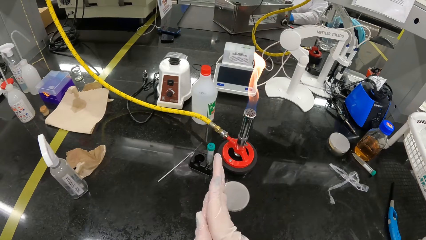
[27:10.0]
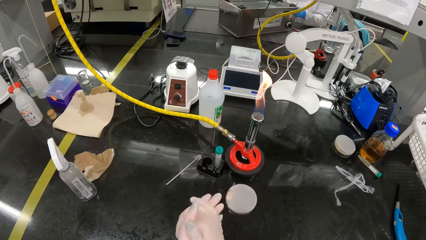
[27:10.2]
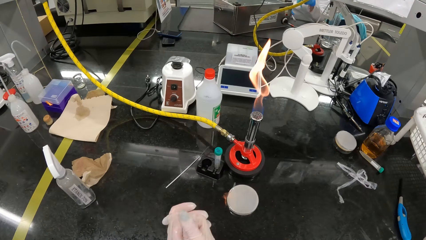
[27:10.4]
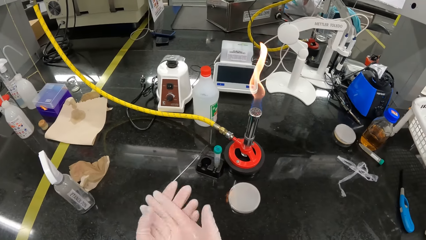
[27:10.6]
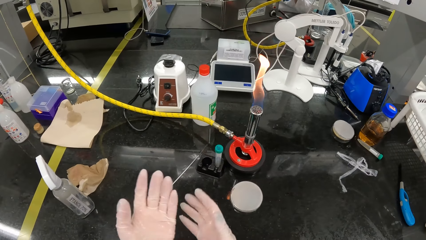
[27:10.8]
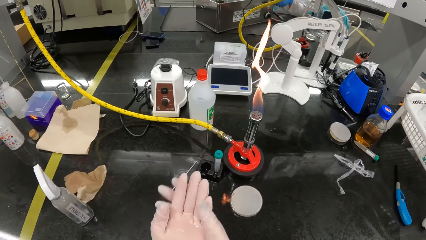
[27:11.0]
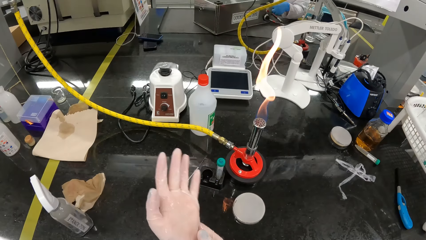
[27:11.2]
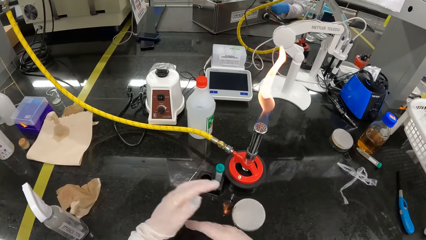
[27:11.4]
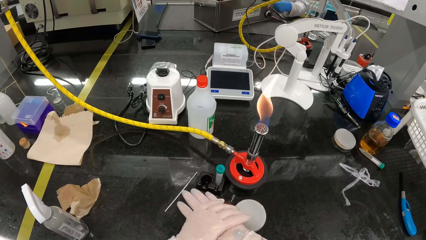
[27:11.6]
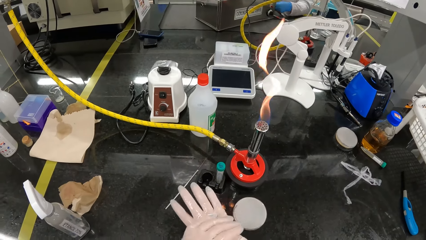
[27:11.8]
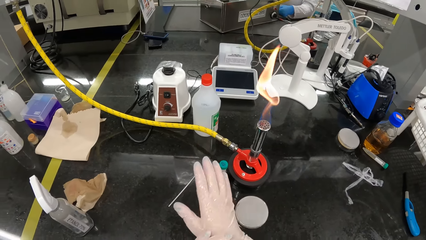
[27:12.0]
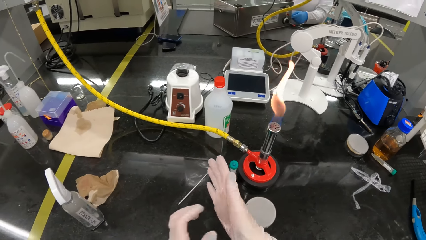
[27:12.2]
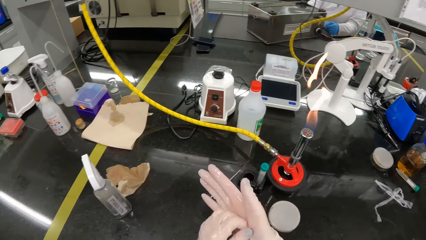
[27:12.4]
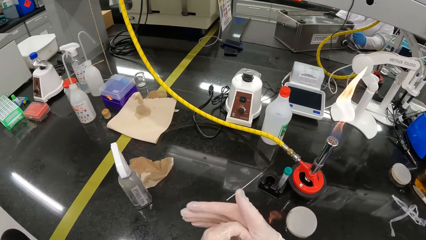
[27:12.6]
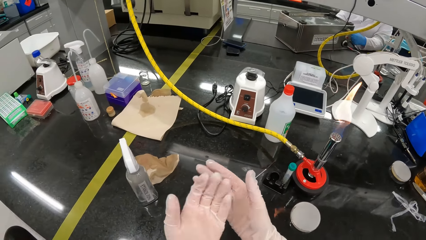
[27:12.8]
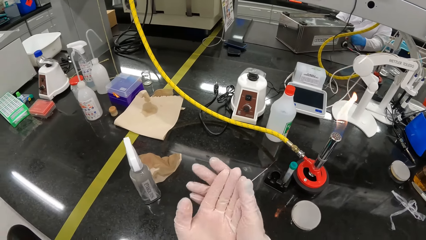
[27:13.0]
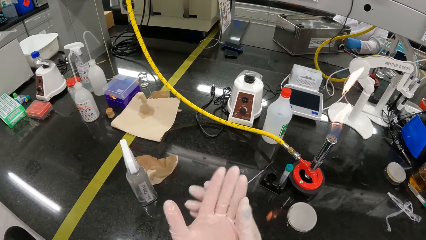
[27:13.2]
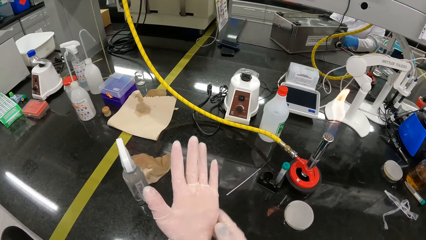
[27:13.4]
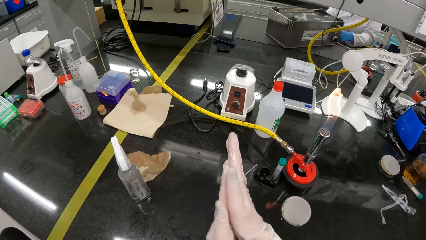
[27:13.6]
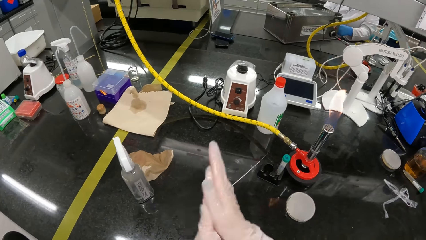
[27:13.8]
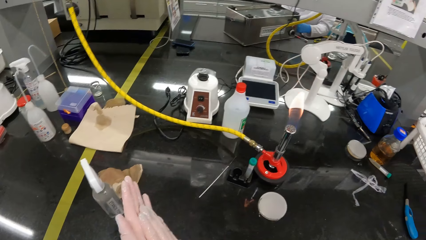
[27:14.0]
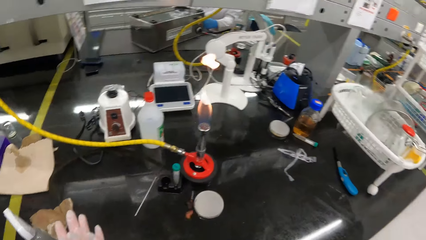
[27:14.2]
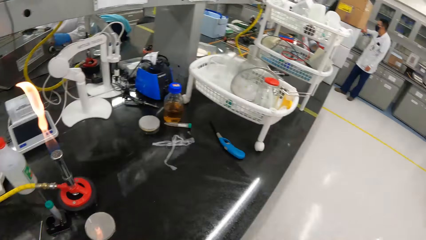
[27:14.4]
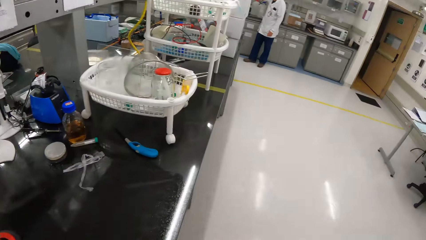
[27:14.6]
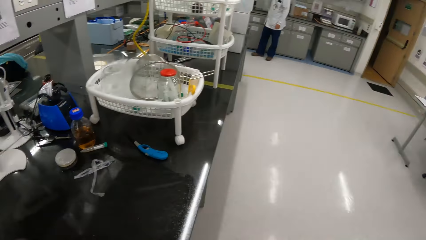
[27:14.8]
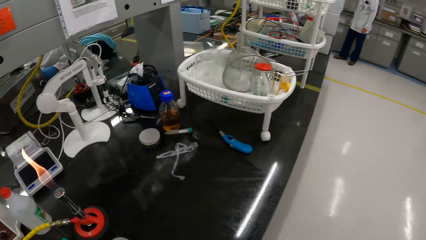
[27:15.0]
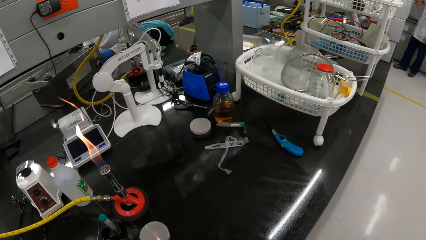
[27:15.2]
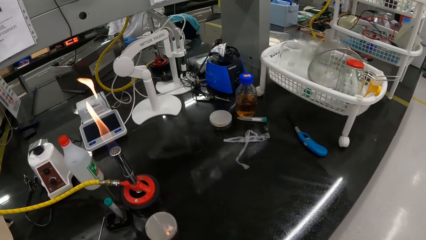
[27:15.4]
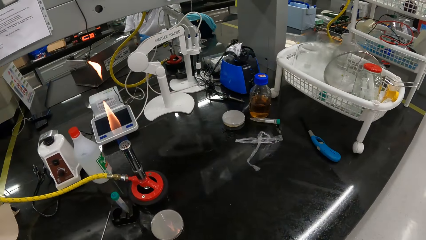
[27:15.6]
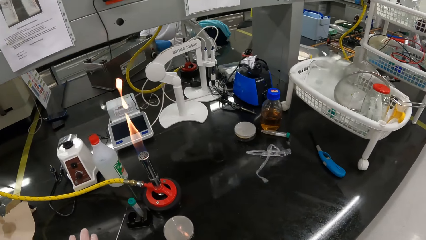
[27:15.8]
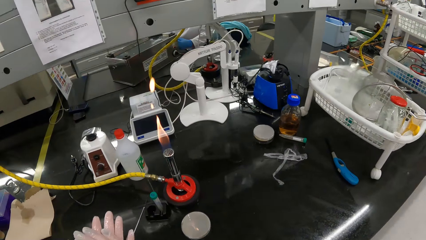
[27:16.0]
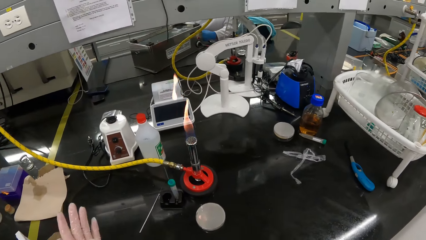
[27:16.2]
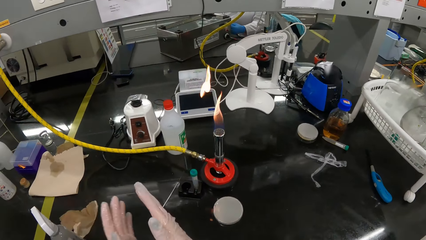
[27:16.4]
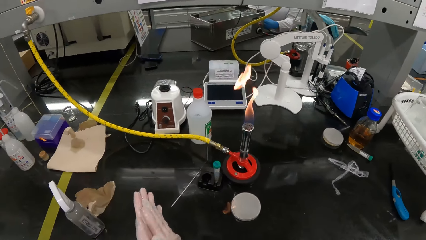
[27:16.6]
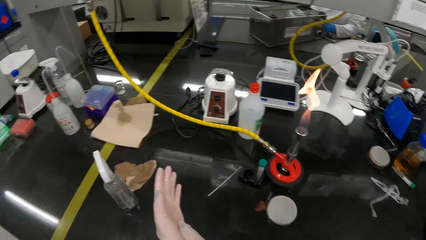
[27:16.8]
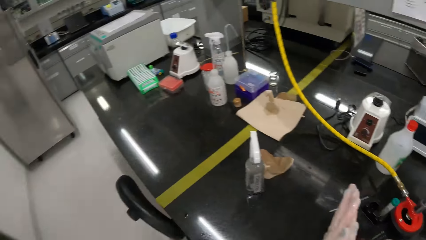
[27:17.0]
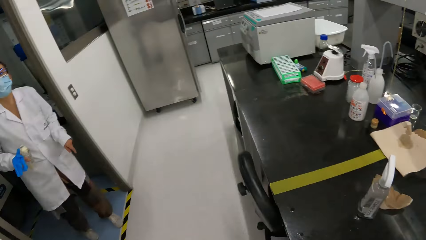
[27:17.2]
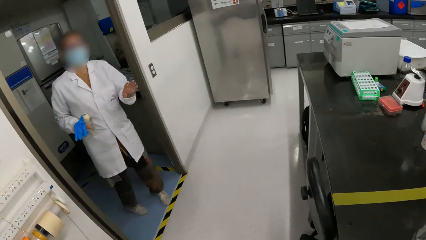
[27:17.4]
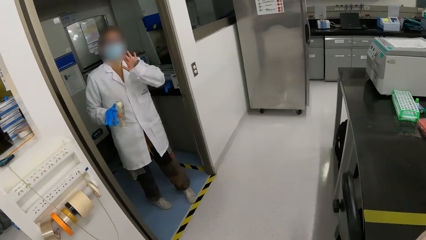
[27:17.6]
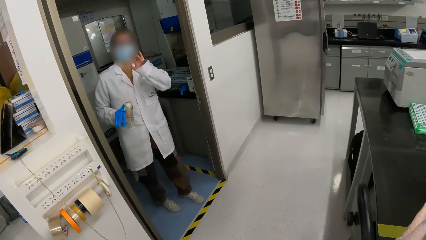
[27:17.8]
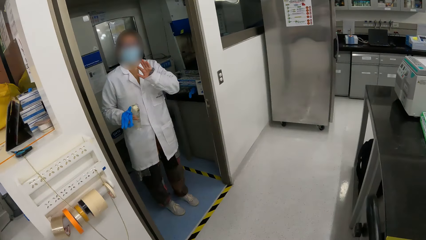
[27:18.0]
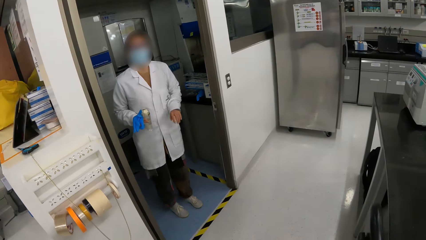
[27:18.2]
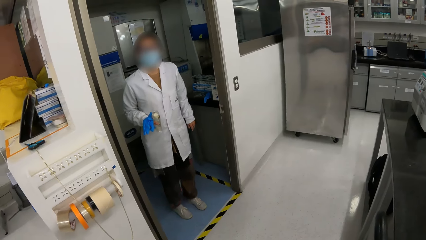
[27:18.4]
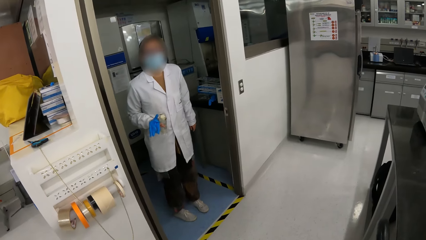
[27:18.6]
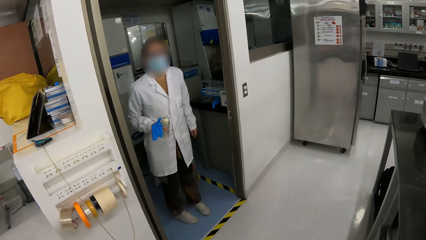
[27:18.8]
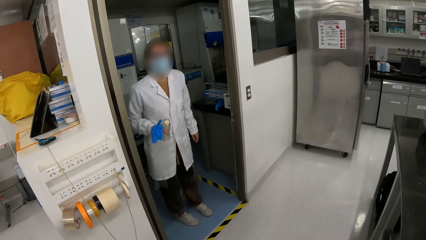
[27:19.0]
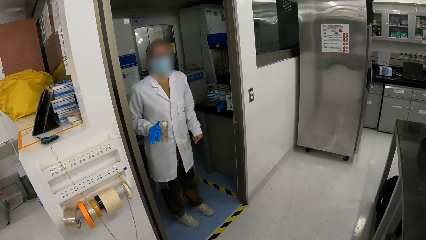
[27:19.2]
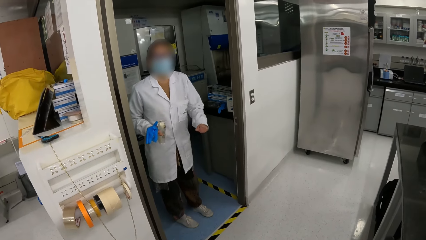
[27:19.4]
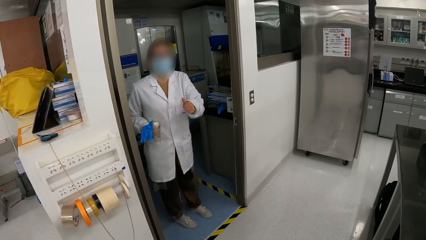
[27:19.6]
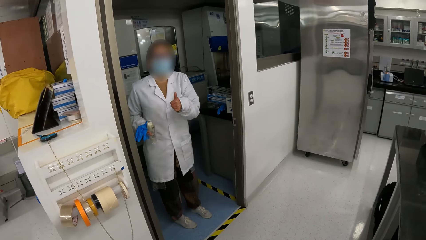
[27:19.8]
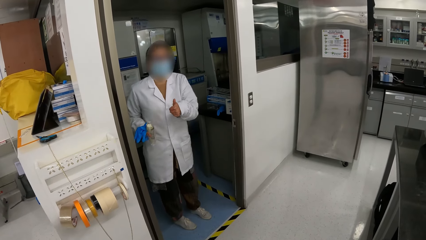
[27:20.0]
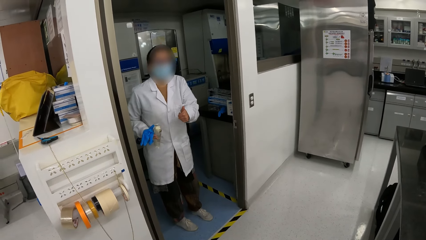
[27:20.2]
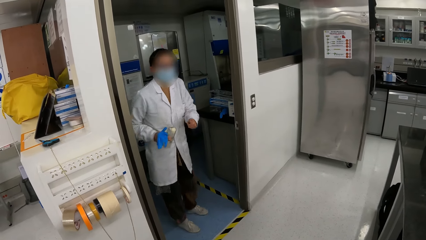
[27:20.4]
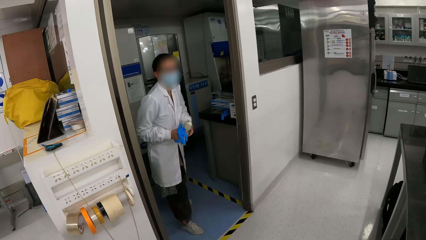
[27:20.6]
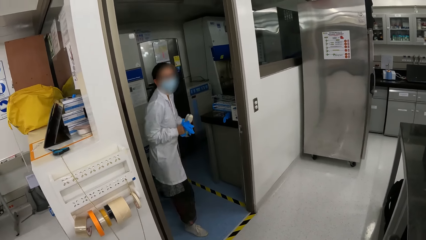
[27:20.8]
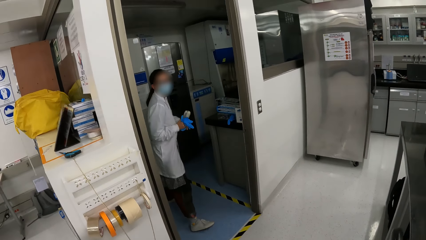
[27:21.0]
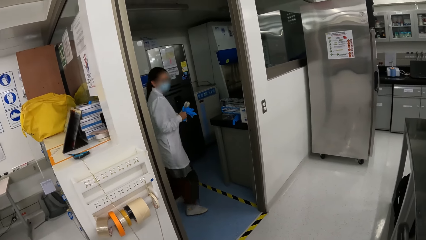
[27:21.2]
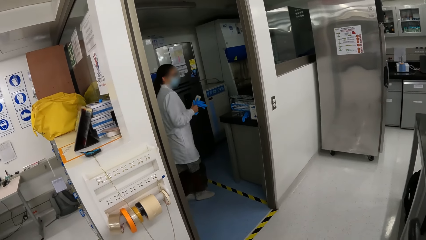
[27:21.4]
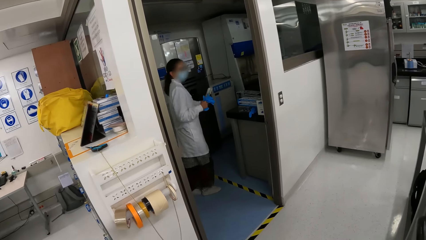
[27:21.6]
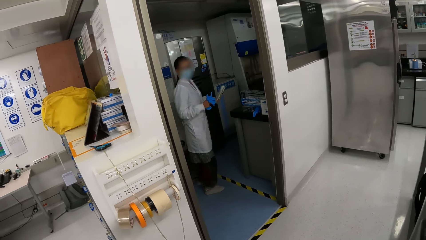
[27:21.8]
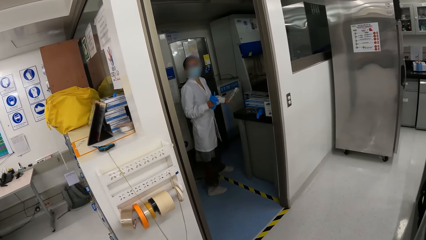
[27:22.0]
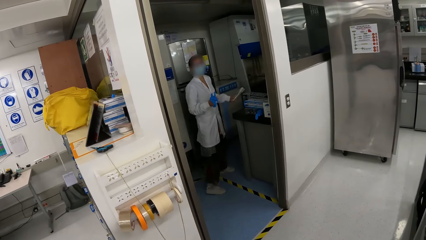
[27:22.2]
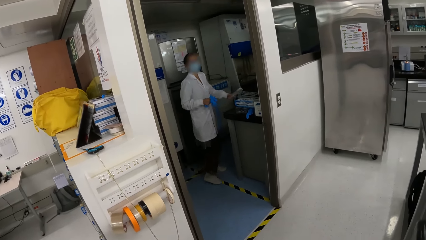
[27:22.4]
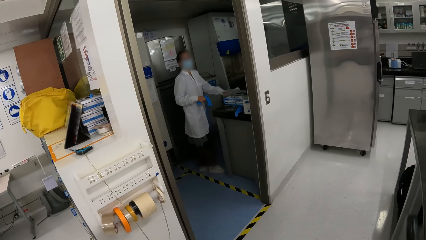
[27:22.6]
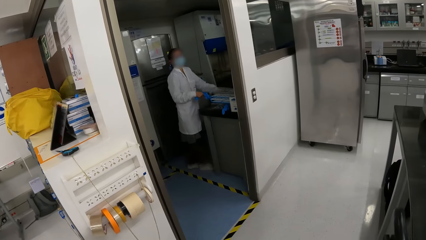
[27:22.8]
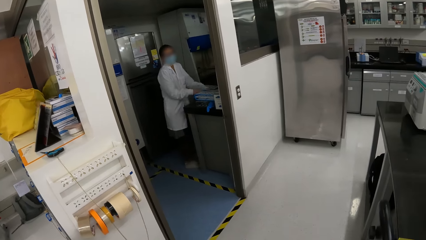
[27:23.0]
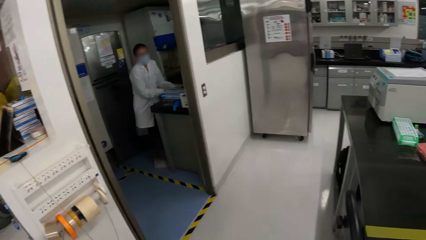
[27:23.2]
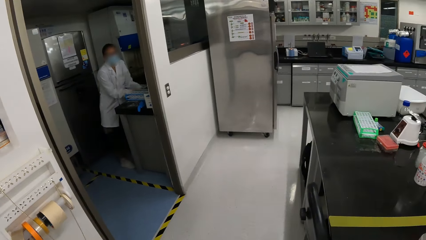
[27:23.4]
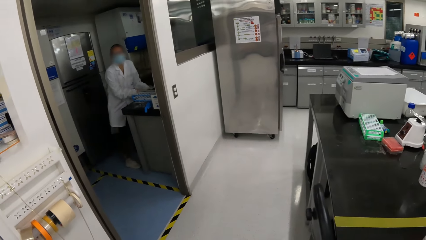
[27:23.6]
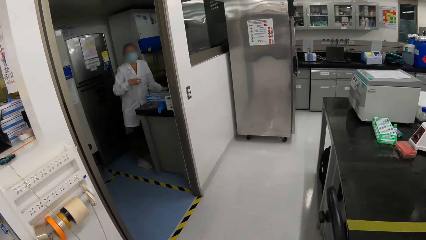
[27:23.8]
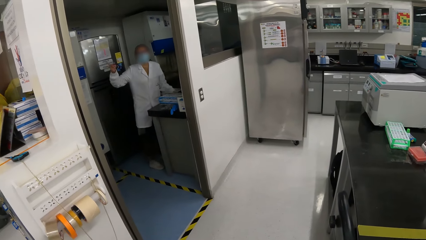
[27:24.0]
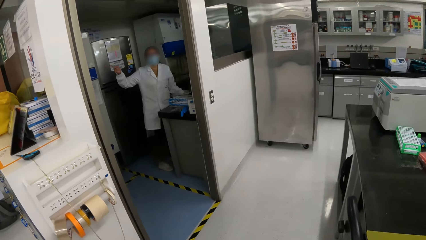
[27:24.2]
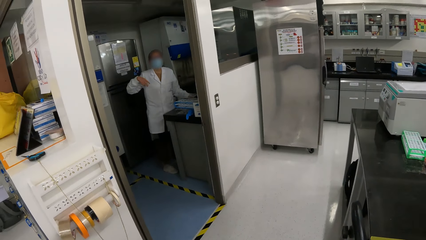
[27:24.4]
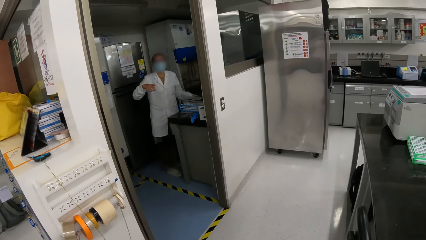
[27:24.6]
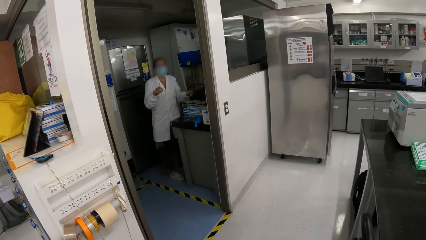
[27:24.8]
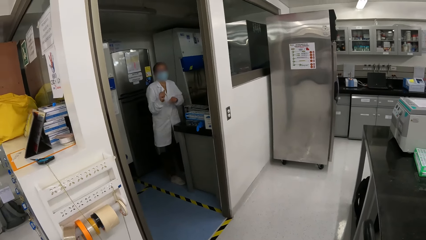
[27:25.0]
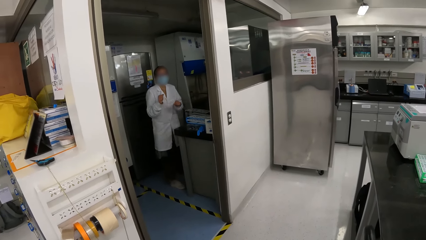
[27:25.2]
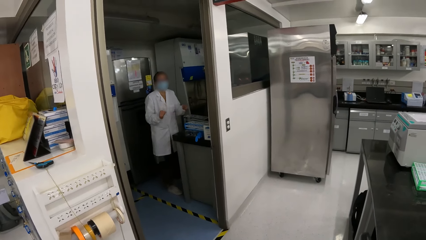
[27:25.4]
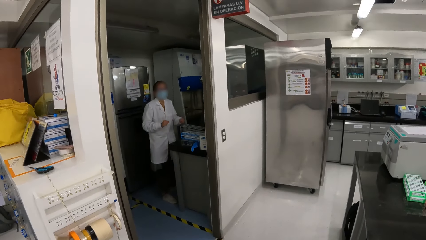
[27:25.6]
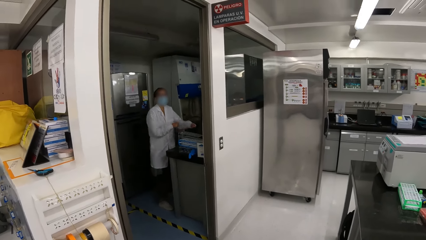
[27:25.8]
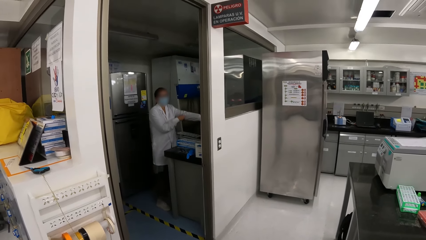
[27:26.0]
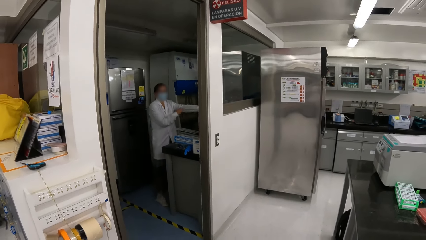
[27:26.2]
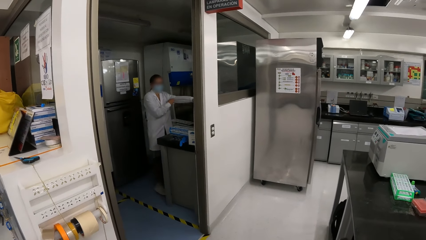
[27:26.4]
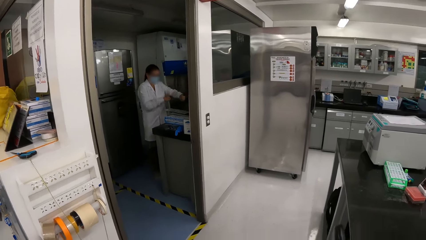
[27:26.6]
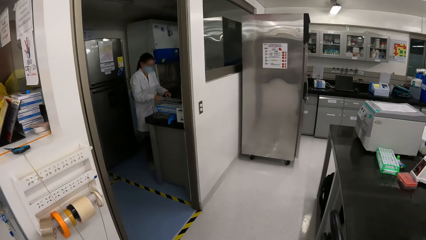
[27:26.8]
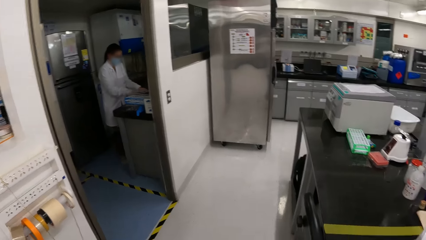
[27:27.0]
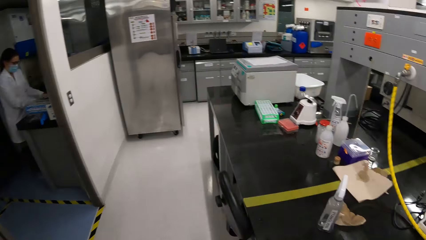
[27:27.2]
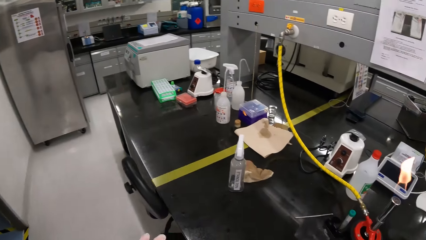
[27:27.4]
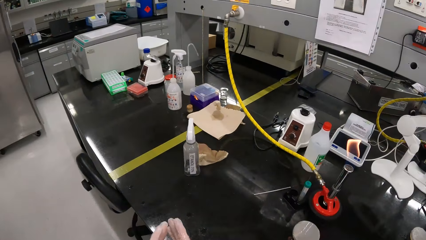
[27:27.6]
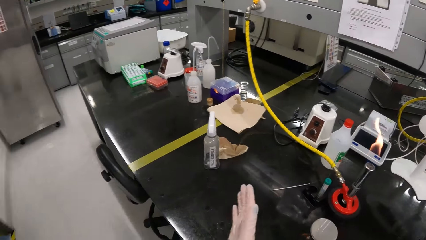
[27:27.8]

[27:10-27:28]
The camera wearer rubs both hands together. She rubs her hands. She interacts with a laboratory technician. The laboratory technician stands at the entrance of a laboratory. The laboratory technician interacts with the camera wearer. The laboratory technician gesticulates with her left hand. The laboratory technician talks to the camera wearer. The laboratory technician enters into the laboratory. The laboratory technician passes a measuring cylinder in her right hand to her left hand. The laboratory technician puts the measuring cylinder in her left hand on a table. The laboratory technician puts a glove in her right hand on the table. The camera wearer looks around. The laboratory technician gesticulates with her right hand. The laboratory technician gesticulates with both hands. The laboratory technician adjusts the left sleeve of her laboratory coat with her right hand.
